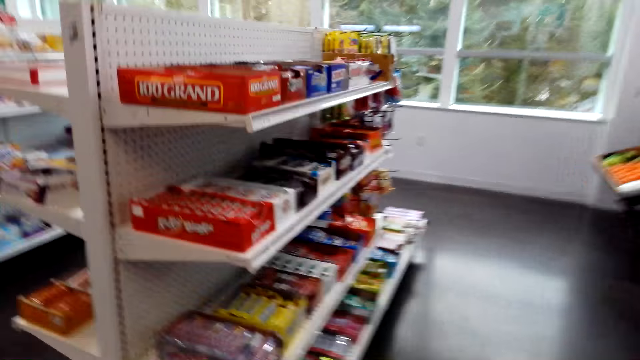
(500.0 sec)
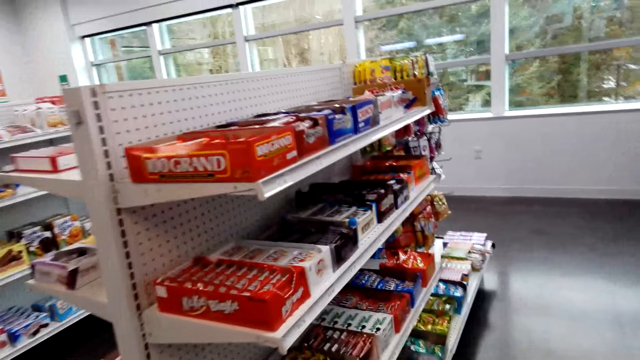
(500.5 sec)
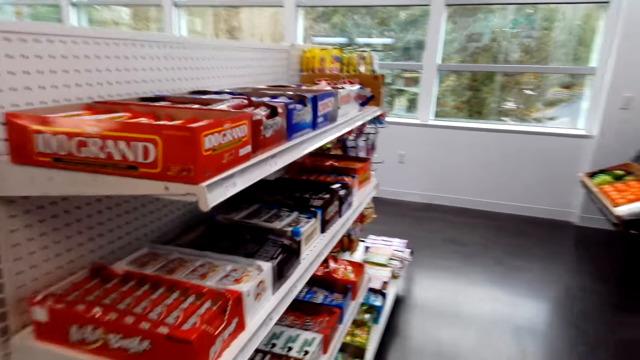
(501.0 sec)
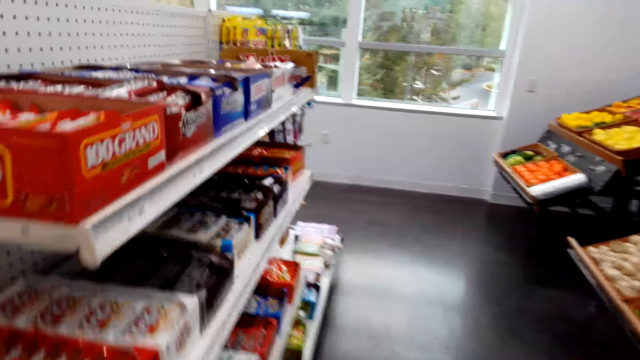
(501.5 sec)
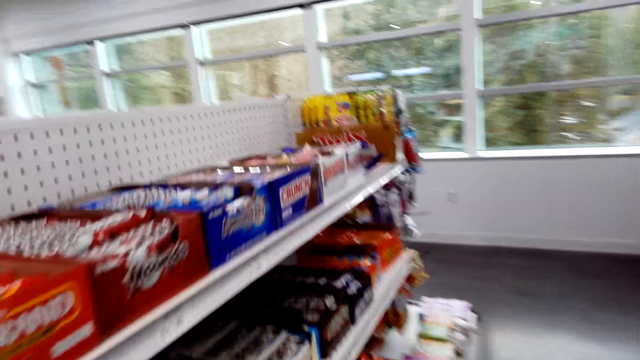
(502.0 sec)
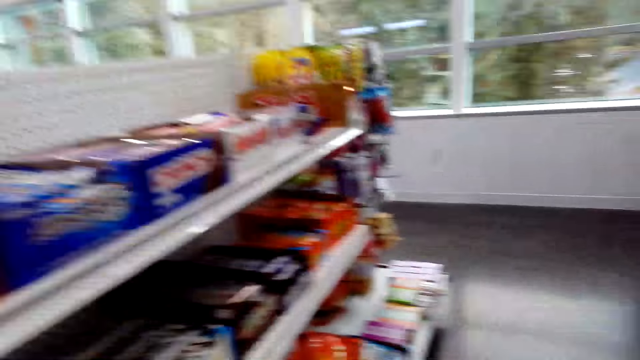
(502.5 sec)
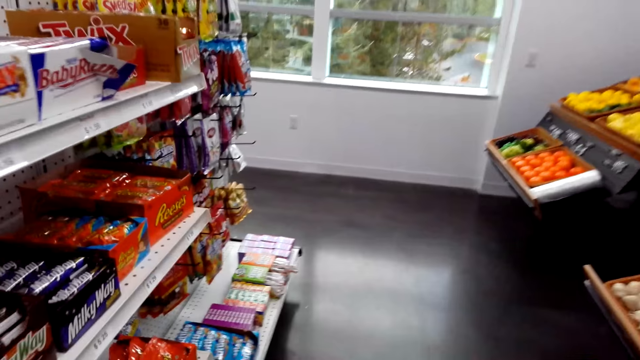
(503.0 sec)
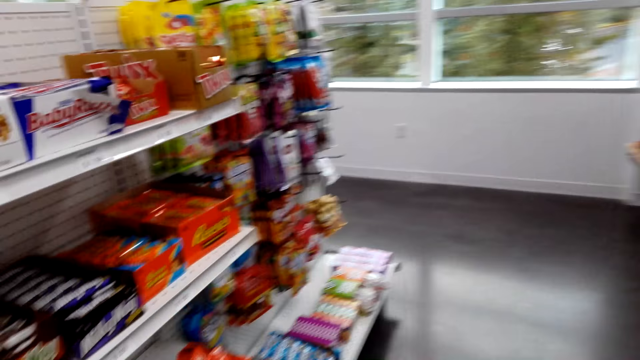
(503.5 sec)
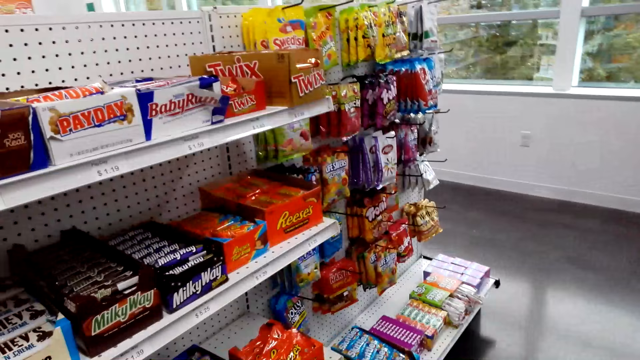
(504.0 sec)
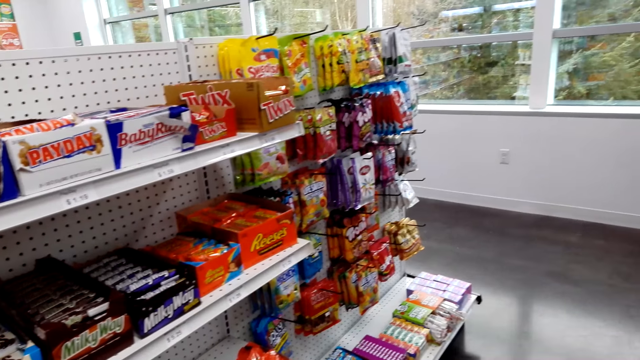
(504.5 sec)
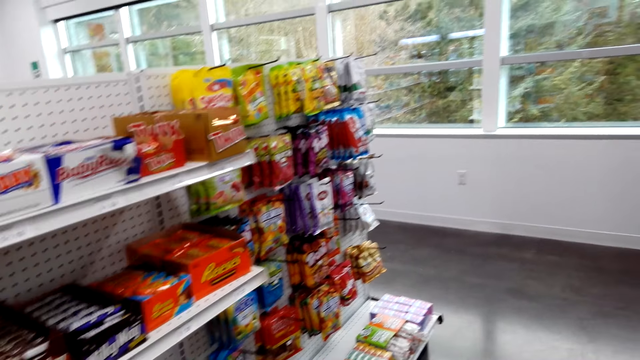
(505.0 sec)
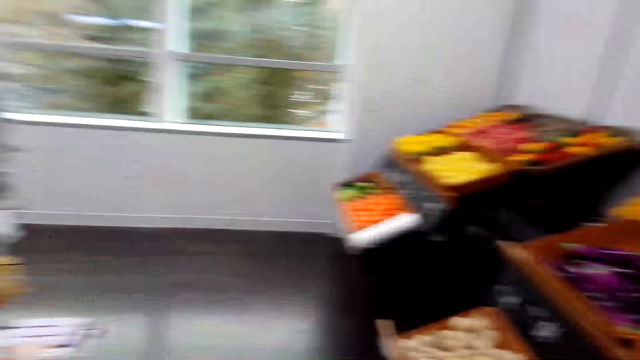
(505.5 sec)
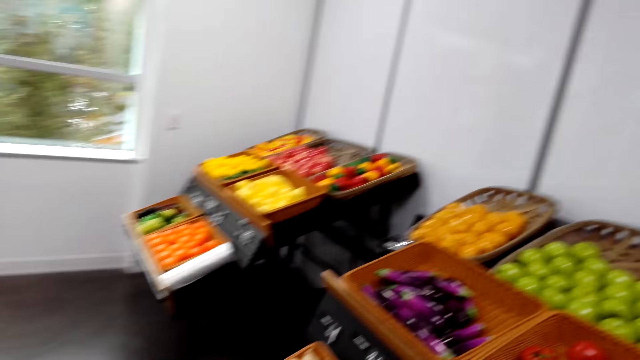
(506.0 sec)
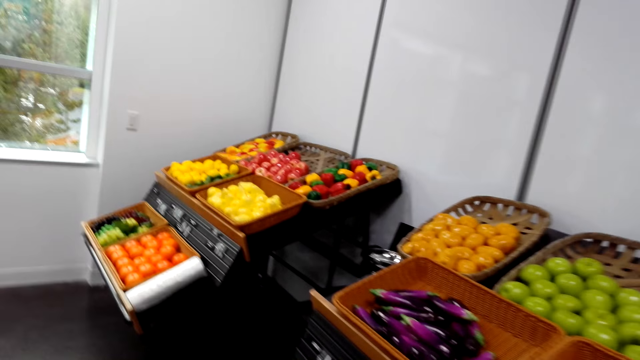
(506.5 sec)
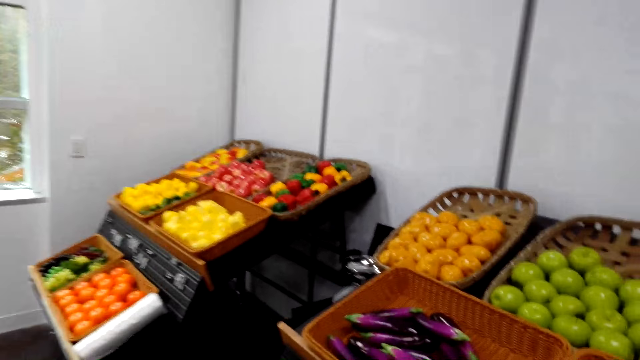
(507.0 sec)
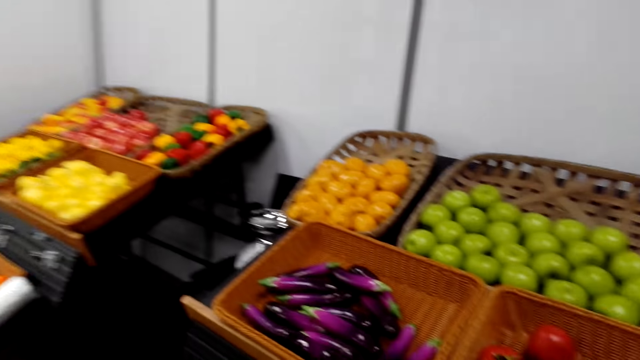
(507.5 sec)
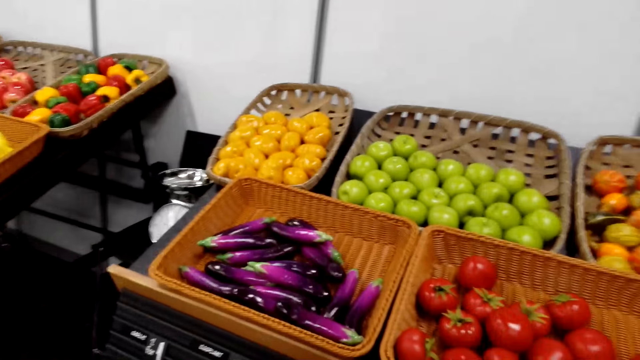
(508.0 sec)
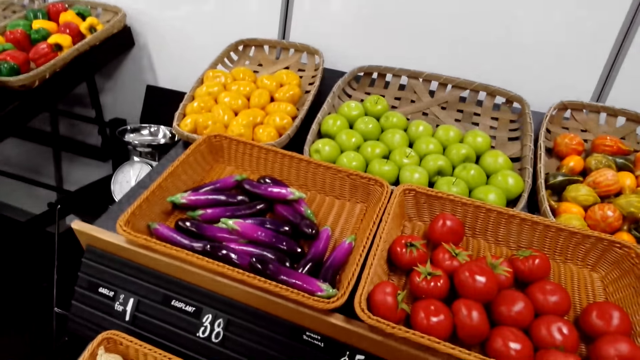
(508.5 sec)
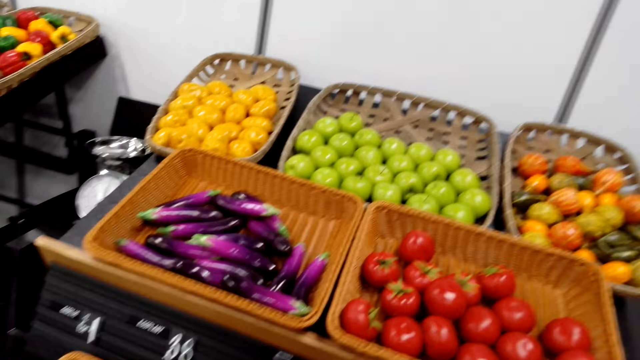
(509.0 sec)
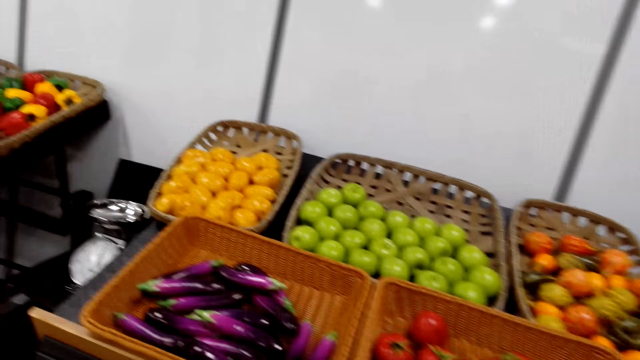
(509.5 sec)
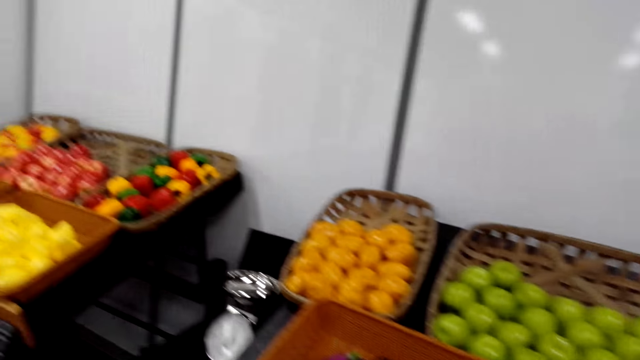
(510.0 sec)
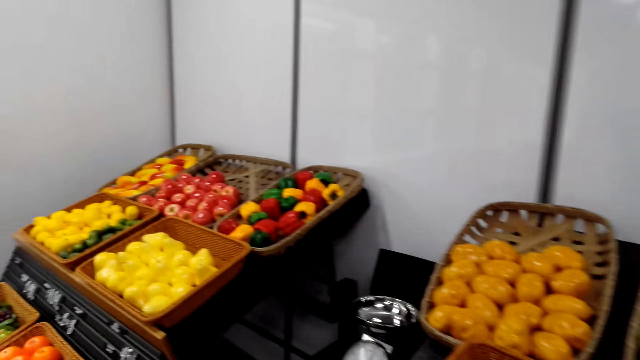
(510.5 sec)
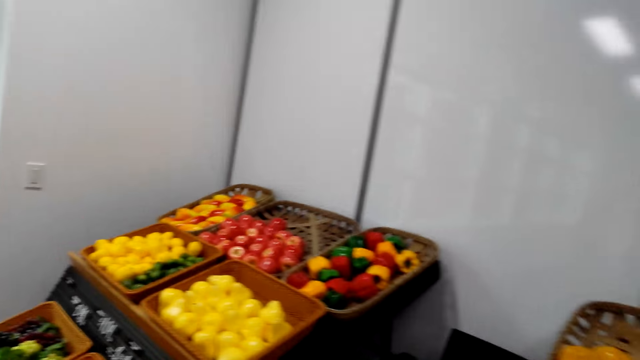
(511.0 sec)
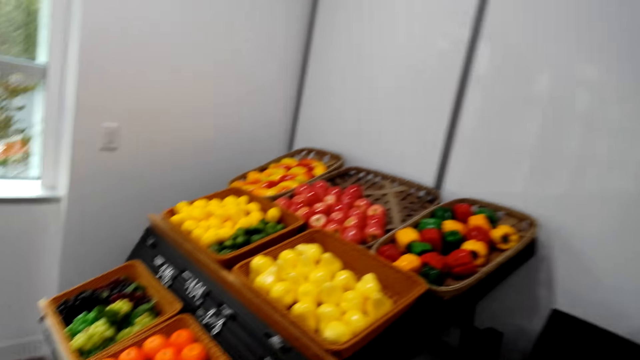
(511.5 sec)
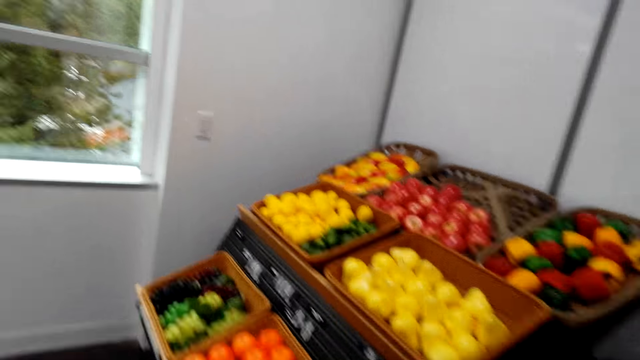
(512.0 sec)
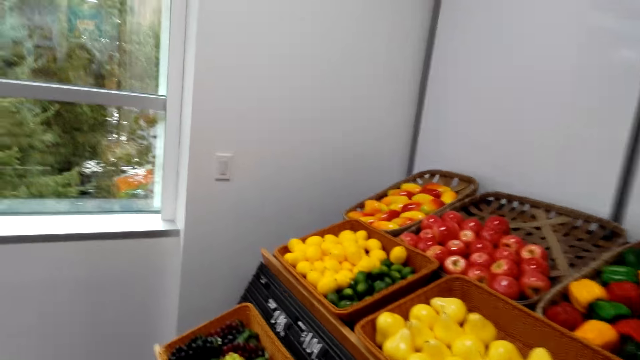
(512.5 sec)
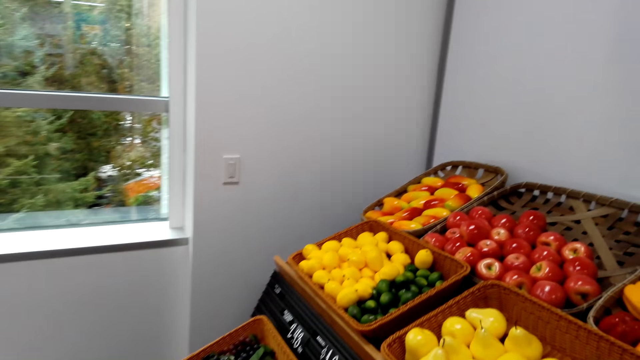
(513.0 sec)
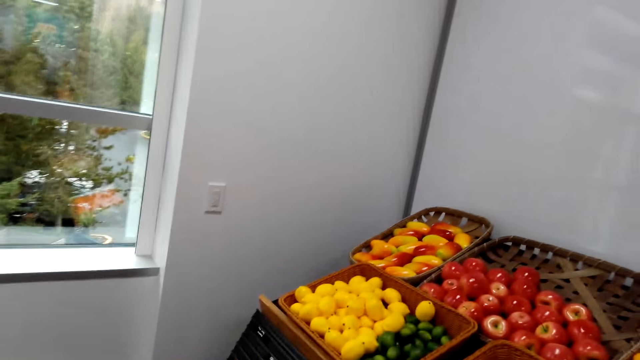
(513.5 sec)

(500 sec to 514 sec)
The camera wearer looks around. They look around again.

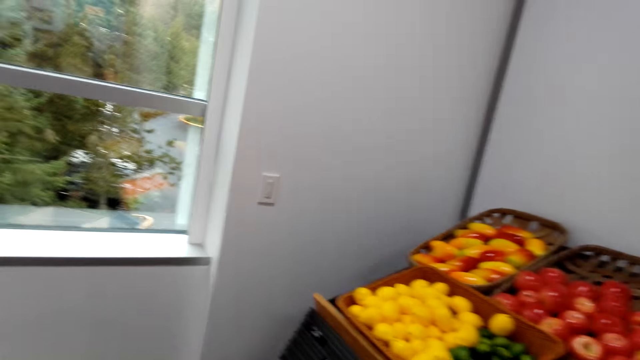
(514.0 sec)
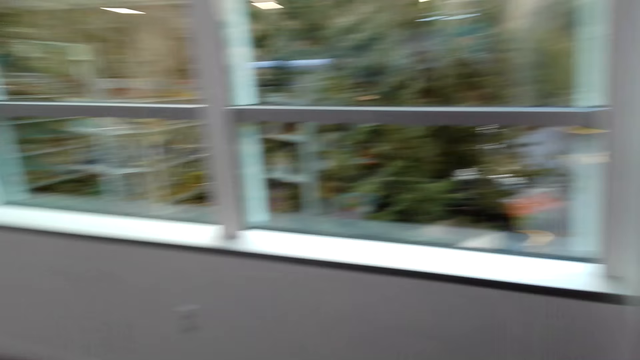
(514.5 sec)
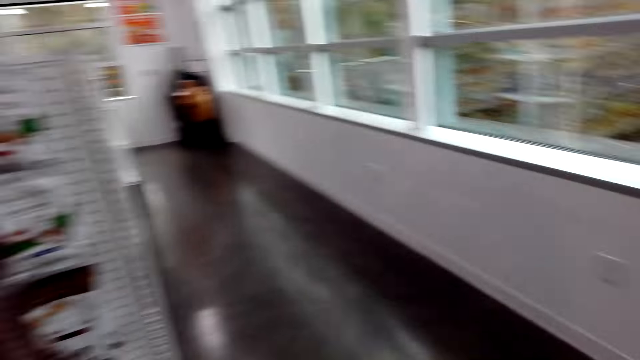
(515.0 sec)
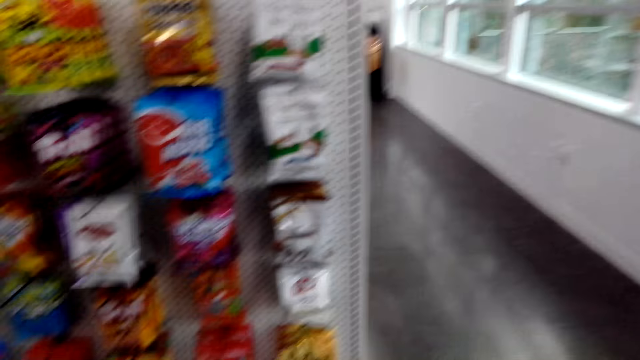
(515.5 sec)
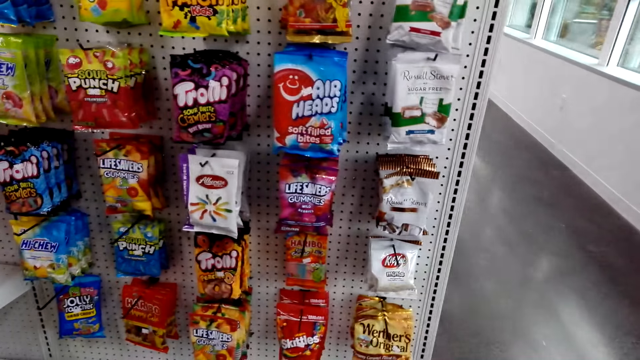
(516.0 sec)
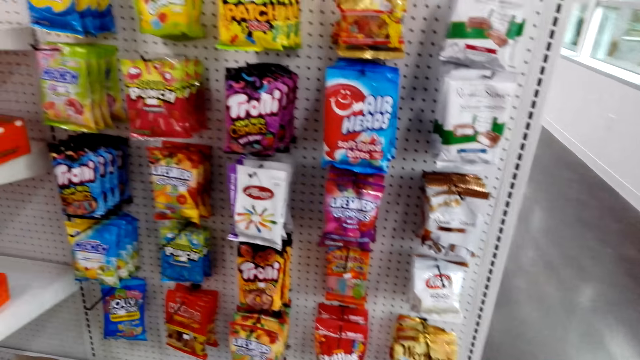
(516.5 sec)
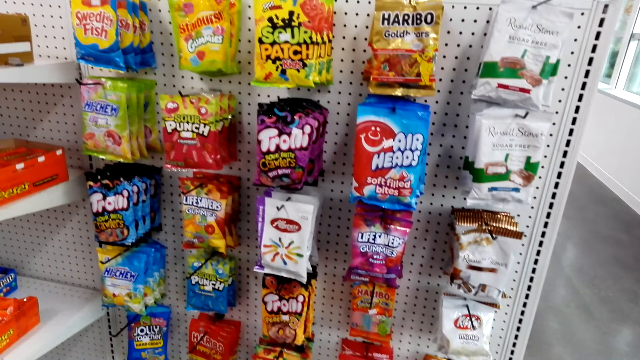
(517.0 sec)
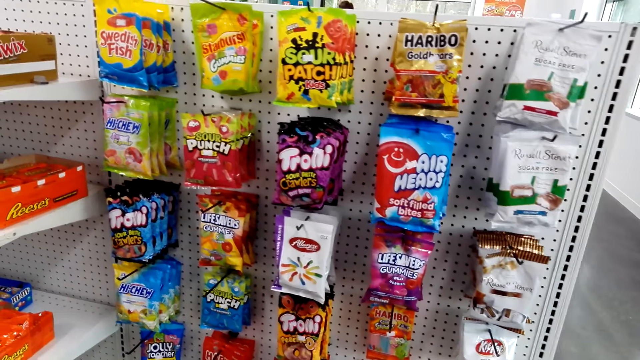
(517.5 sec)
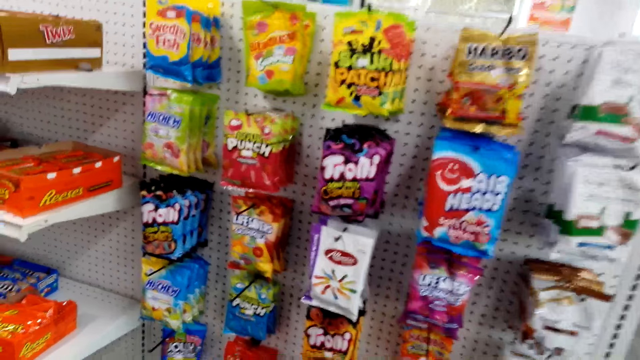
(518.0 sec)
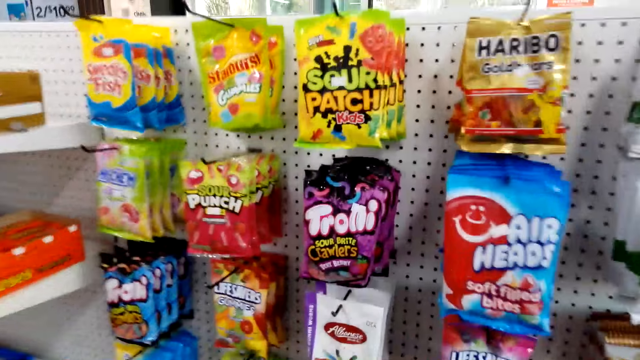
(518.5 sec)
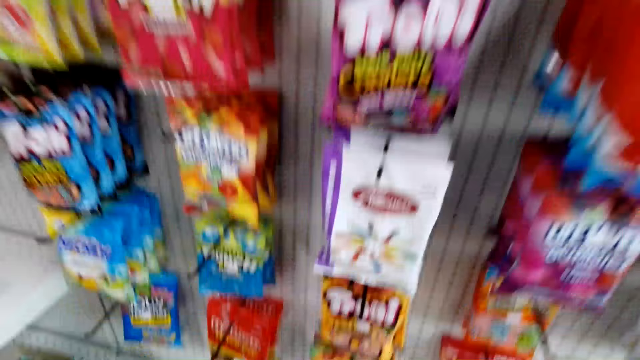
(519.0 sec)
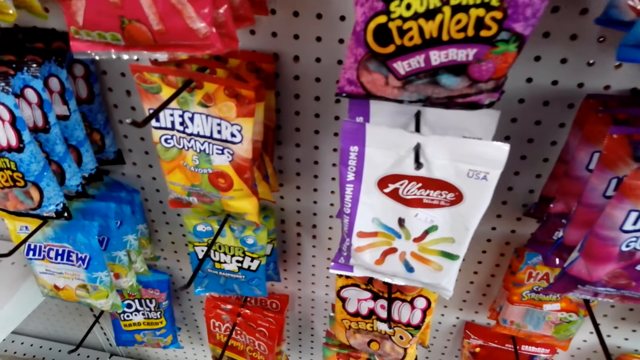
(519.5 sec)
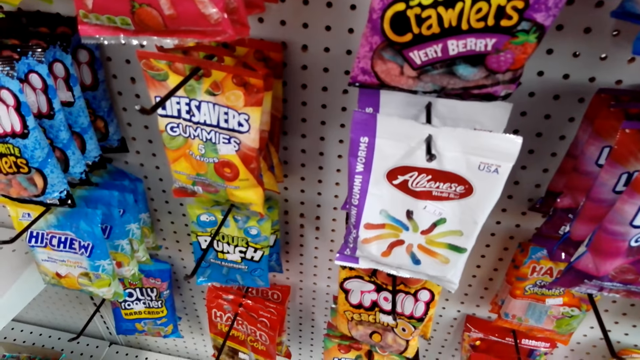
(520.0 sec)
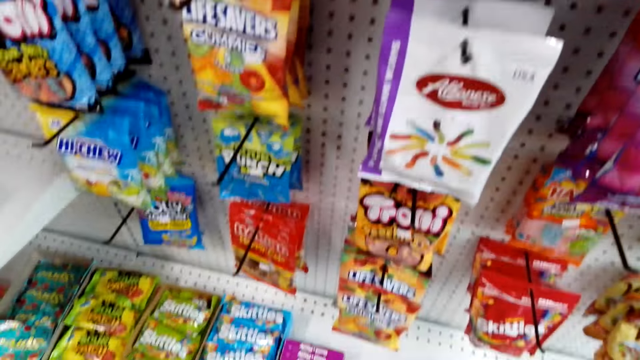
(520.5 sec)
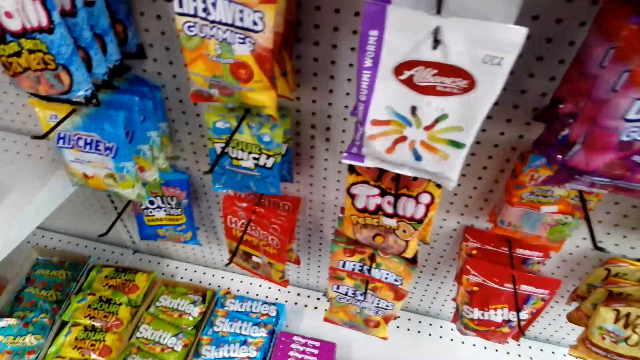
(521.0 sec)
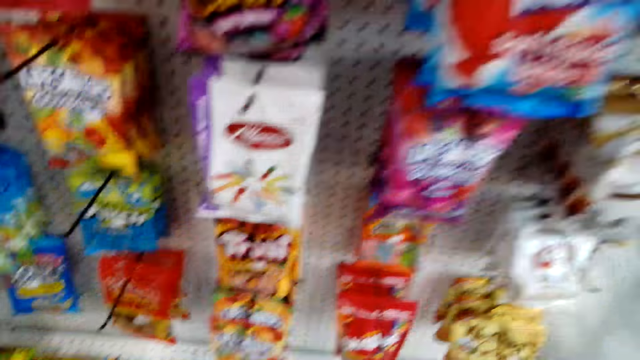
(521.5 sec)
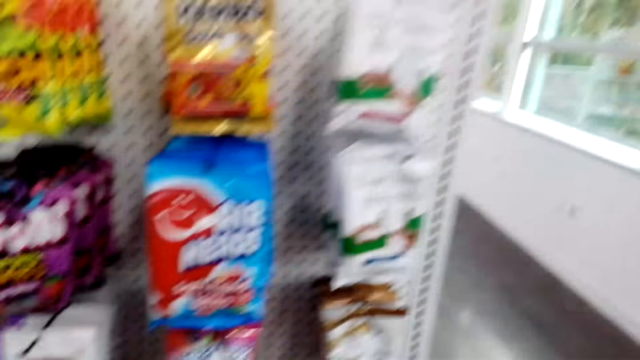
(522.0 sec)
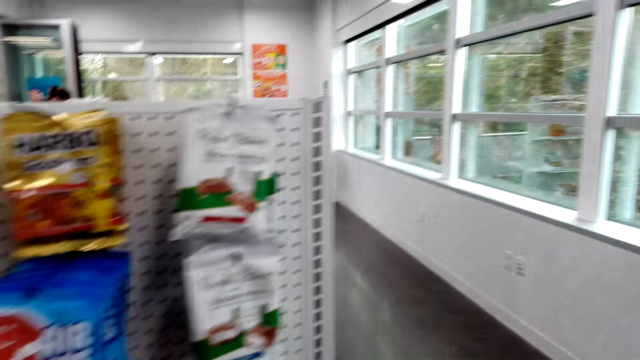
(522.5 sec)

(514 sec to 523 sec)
The camera wearer walks around the supermarket.
